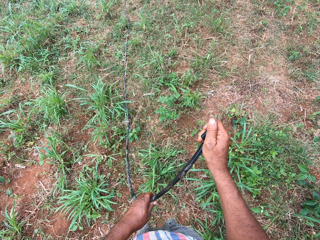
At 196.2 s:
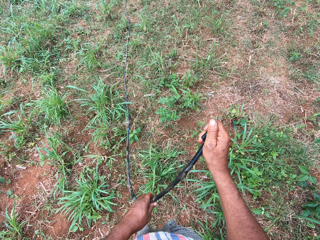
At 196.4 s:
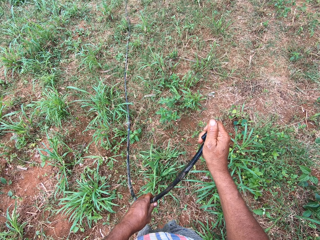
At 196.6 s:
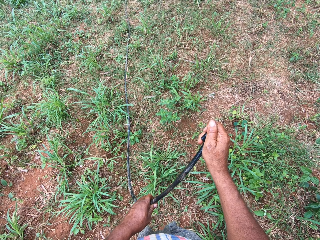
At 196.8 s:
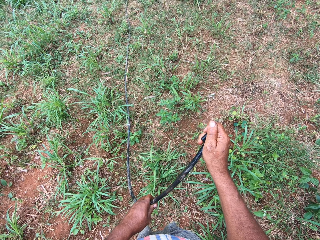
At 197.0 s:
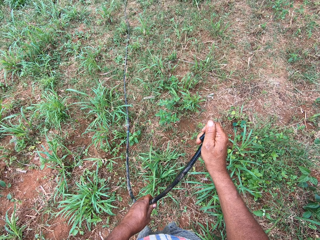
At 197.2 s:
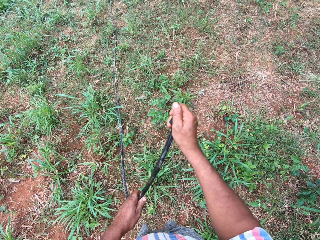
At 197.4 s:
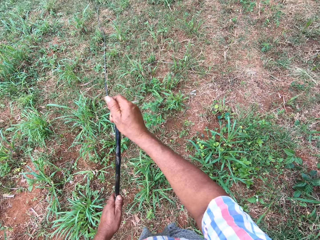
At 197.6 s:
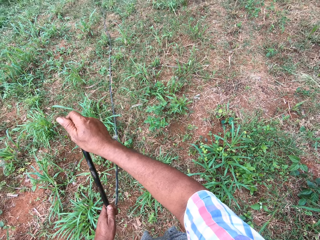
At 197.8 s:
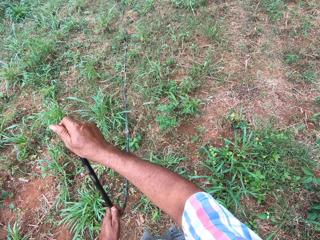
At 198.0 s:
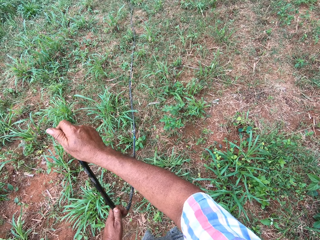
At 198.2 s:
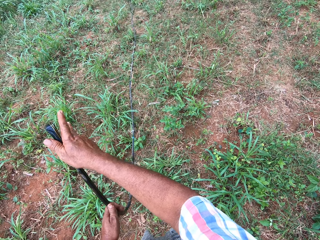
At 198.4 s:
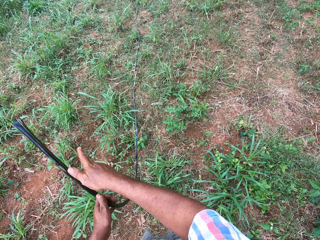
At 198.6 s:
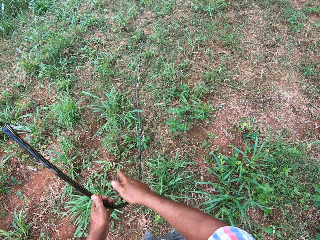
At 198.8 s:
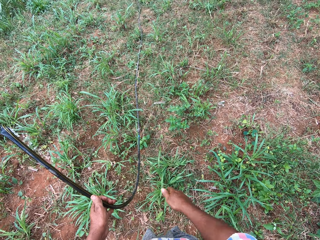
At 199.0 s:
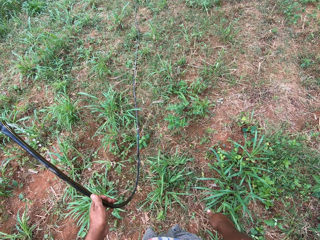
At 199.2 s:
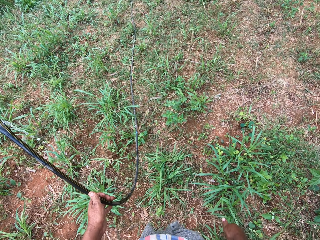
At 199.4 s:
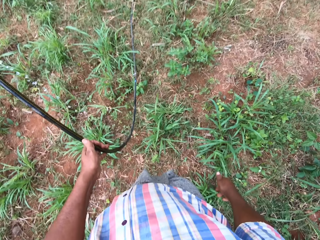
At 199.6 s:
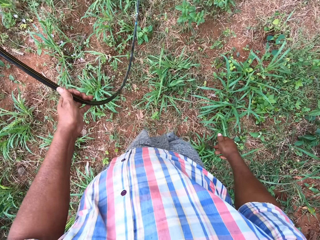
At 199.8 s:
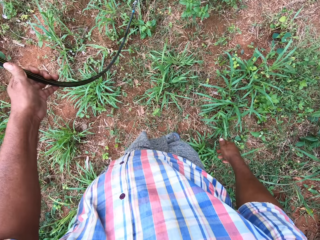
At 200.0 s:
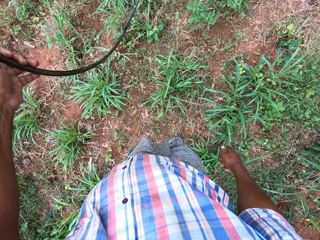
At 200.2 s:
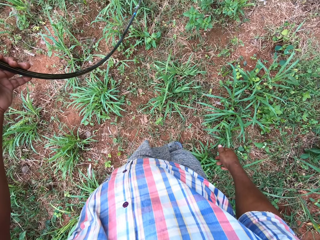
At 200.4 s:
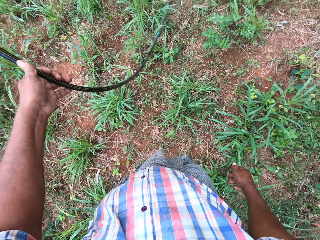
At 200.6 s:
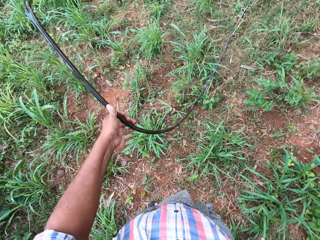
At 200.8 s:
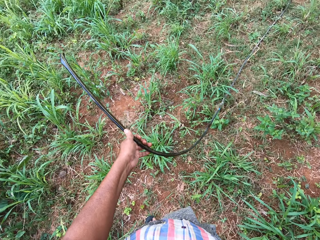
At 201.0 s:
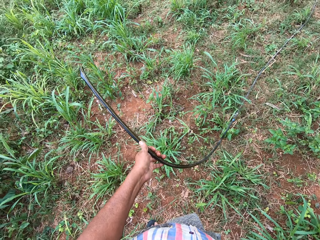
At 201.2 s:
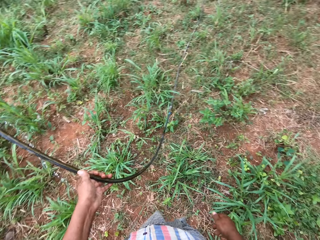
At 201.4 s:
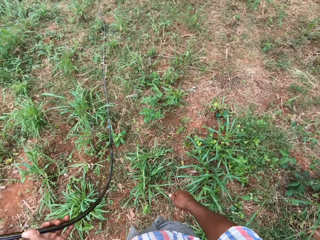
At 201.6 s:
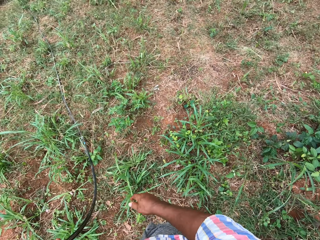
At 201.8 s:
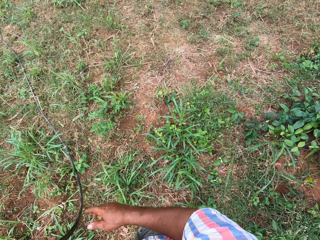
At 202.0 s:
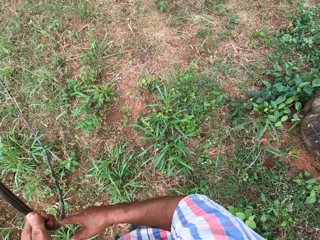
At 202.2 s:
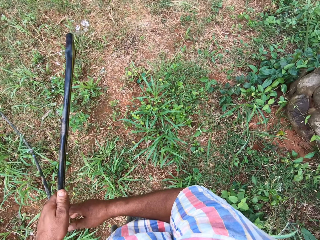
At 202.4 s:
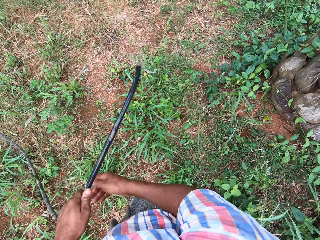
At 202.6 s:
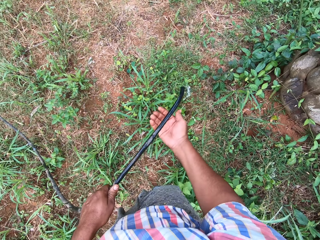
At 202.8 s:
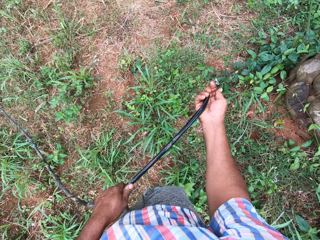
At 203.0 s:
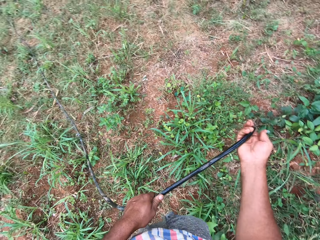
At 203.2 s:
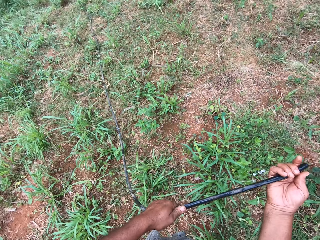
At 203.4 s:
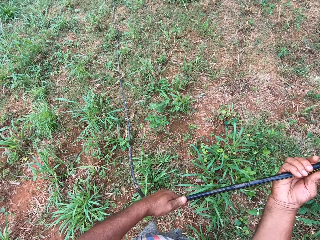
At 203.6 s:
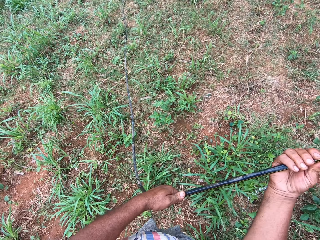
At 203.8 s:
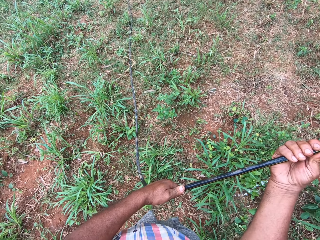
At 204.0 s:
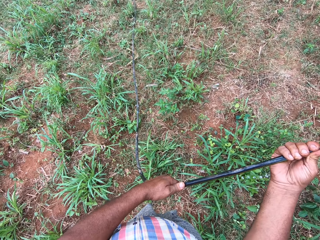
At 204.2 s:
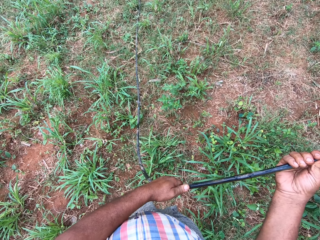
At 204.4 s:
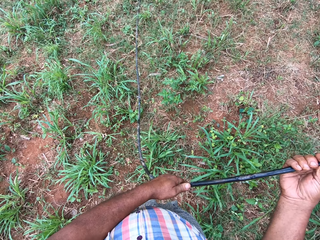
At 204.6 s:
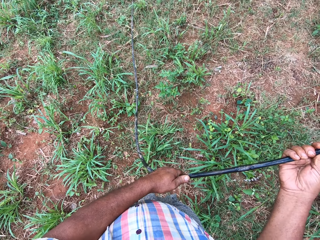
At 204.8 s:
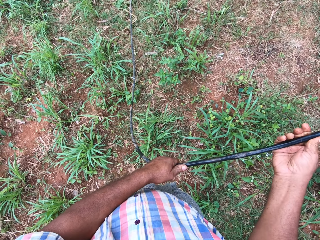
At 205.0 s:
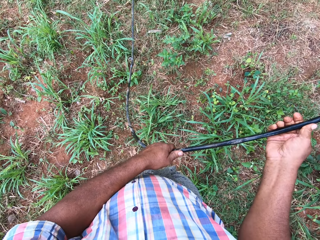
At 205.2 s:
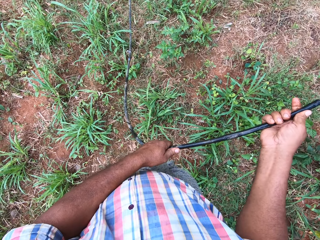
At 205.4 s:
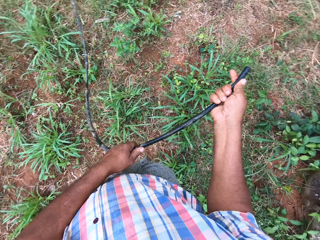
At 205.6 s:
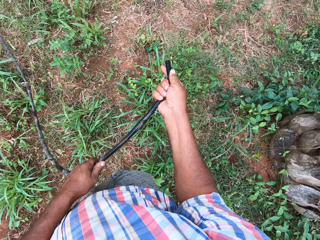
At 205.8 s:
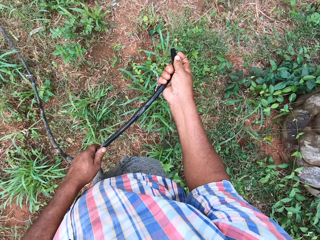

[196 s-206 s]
The camera wearer releases the second hose in his right hand. He unfolds the end of the water pipe. He holds the second hose with his hands.

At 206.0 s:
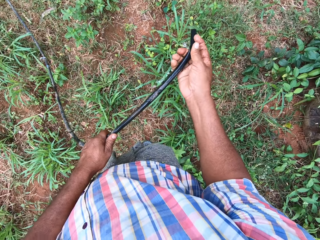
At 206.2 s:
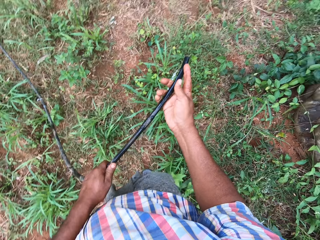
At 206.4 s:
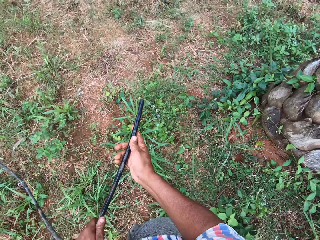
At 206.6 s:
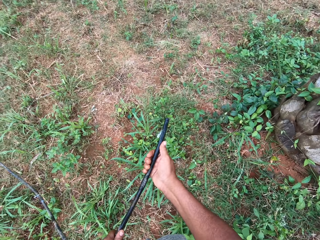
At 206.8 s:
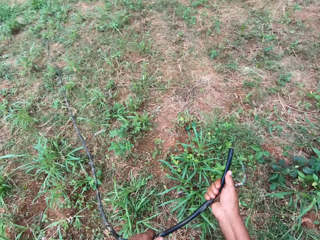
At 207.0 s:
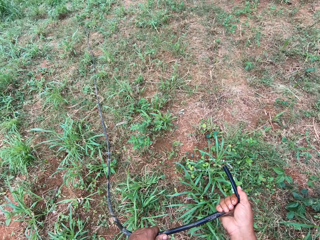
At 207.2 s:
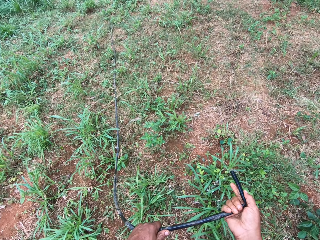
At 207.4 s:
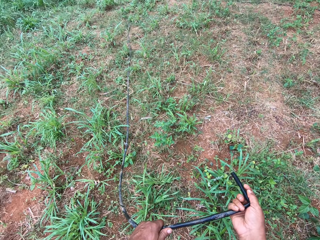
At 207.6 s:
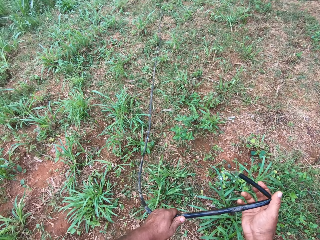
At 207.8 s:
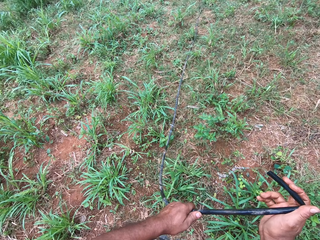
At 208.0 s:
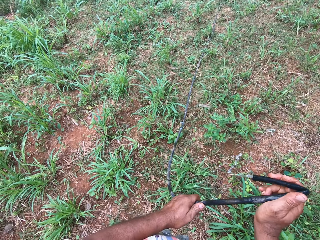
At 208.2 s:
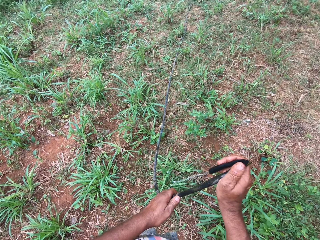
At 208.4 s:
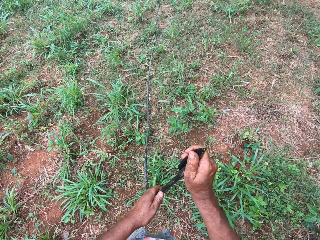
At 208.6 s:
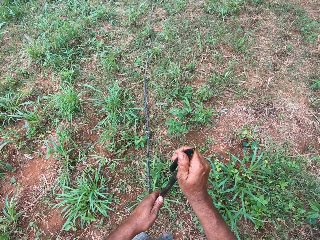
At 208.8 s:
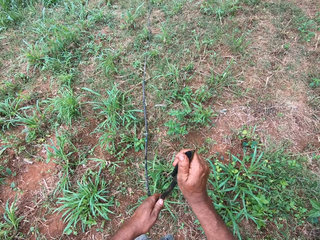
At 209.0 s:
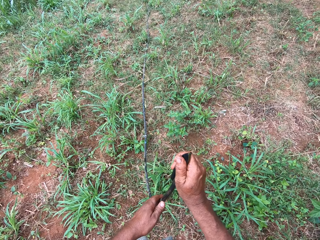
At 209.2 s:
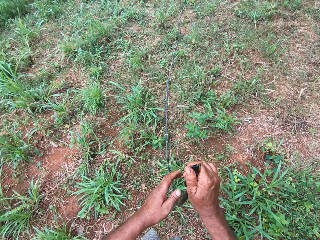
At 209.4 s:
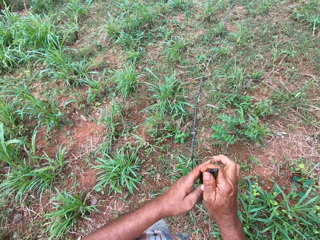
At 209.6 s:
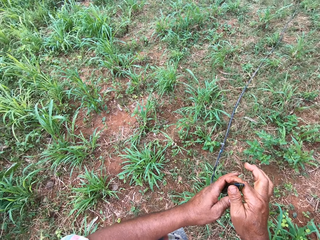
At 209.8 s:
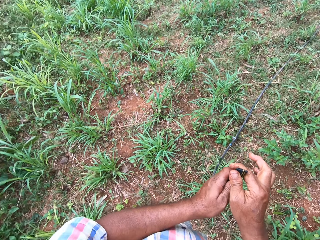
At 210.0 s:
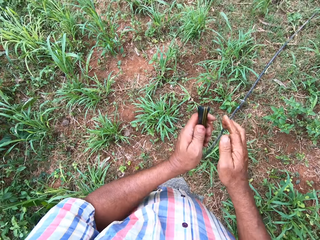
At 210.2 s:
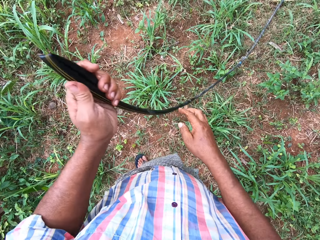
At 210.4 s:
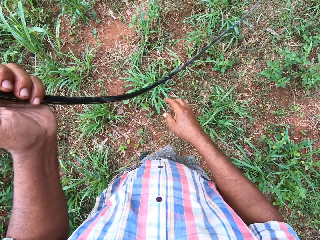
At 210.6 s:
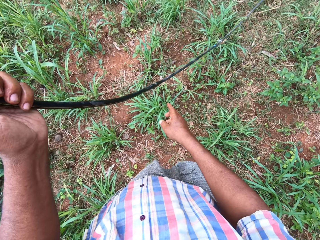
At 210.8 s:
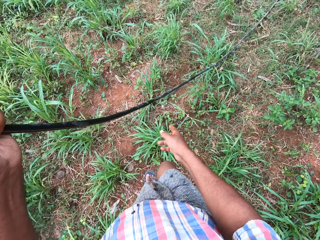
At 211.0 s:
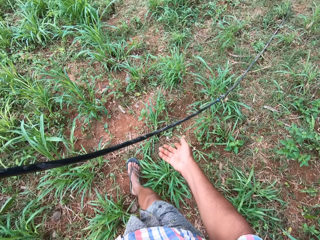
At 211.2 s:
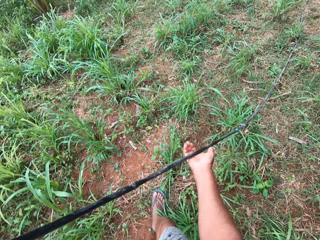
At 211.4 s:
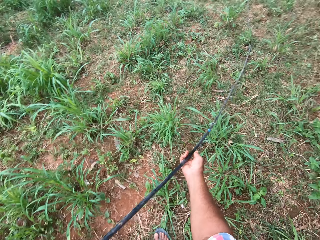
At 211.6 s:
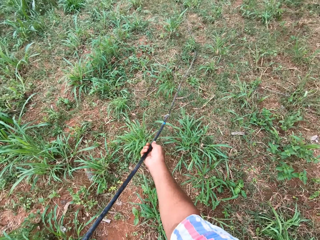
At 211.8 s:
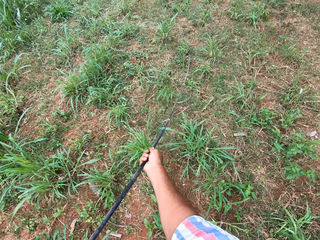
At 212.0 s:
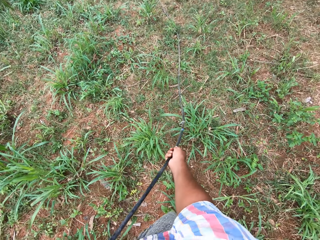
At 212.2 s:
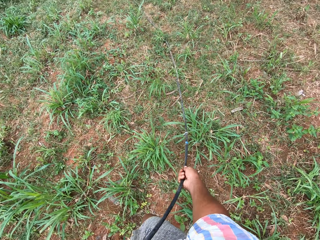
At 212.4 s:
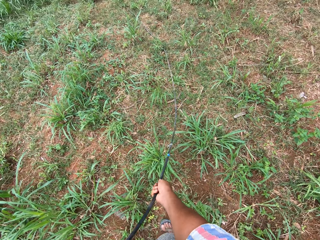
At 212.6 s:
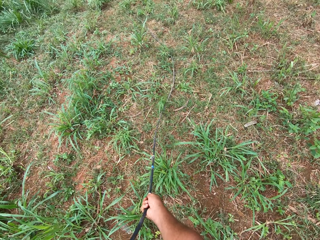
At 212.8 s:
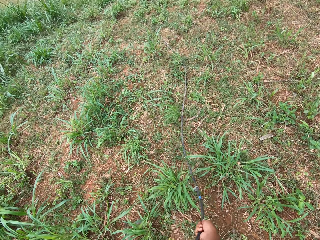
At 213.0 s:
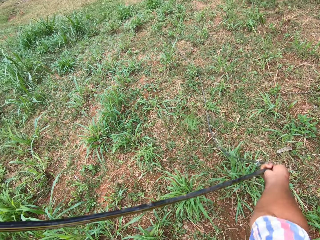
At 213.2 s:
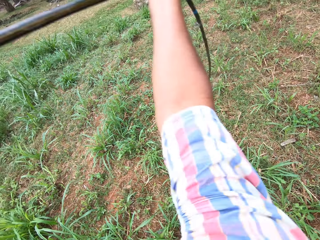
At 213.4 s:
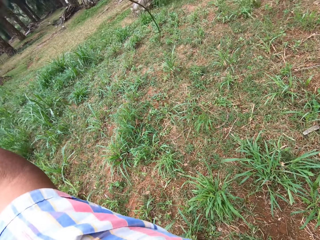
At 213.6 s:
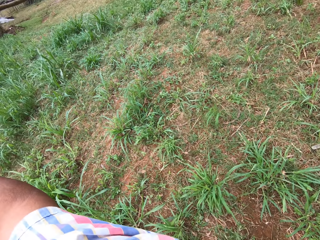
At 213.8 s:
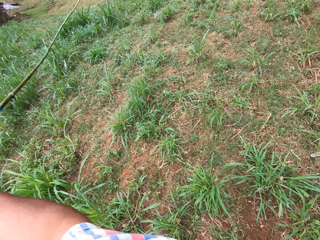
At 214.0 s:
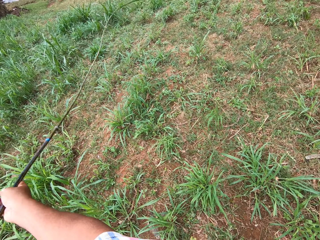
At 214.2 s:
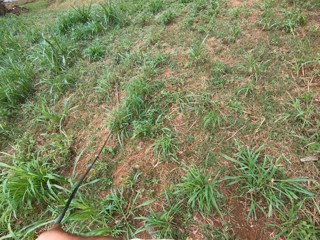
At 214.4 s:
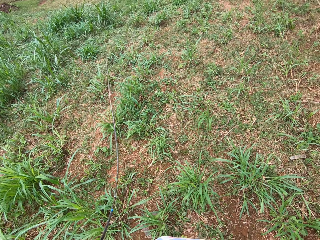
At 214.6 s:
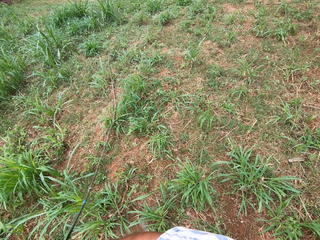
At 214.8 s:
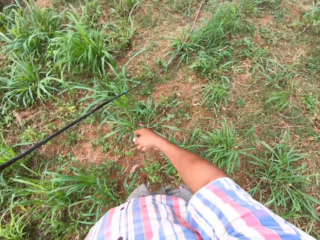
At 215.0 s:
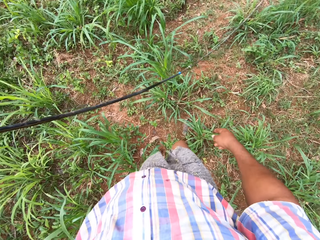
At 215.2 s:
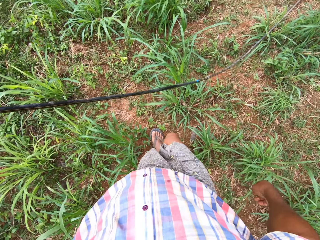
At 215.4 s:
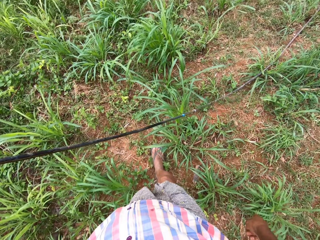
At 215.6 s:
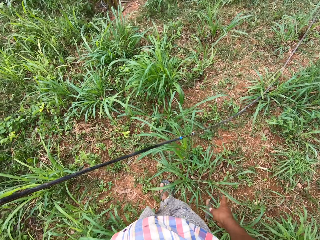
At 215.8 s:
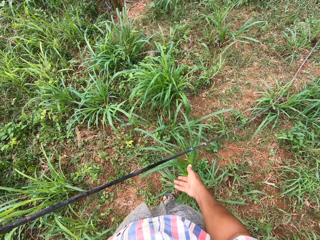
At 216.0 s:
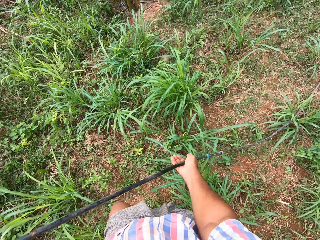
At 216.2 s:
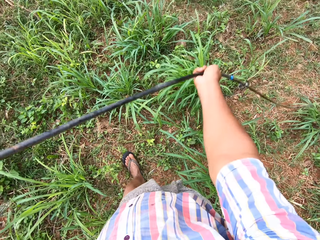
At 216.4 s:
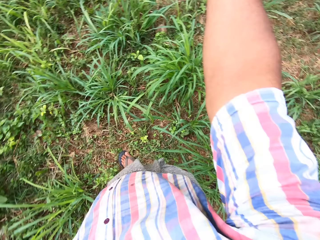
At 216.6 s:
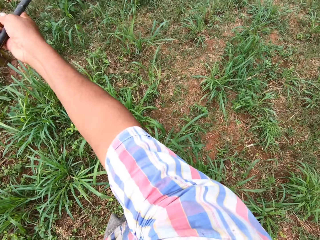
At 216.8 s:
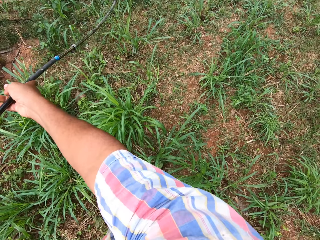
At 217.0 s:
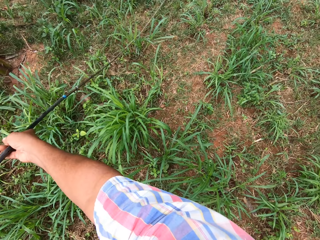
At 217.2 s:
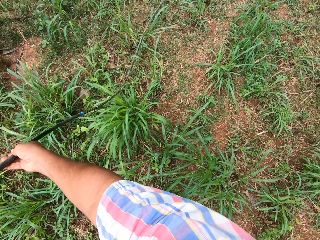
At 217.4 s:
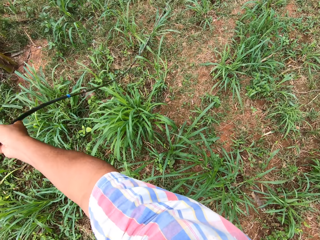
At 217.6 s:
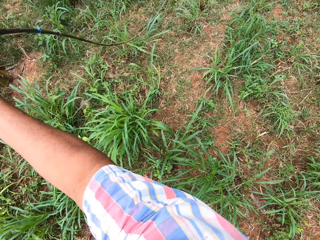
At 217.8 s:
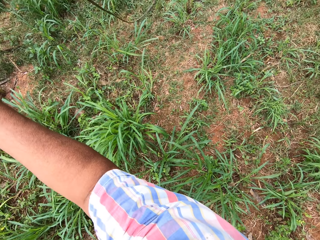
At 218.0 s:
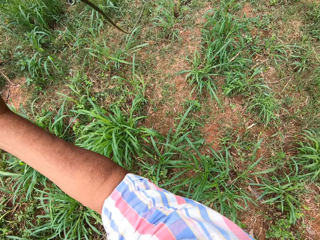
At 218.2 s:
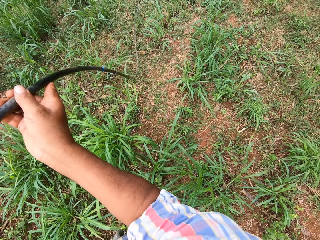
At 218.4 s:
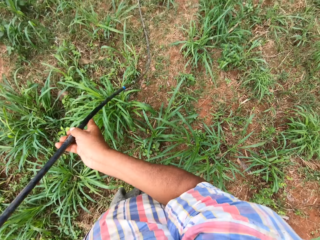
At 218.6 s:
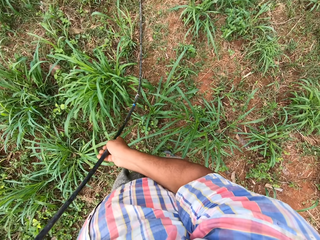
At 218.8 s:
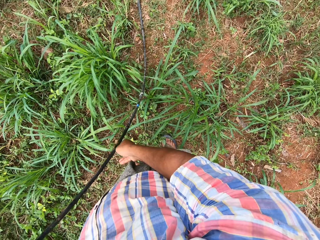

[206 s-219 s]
The camera wearer folds the end of the second hose with his right hand. He passes the second hose to his left hand. He walks around the field with the water pipe. He holds the second hose with his hands. He adjusts the second hose with his right hand. He does so again.
